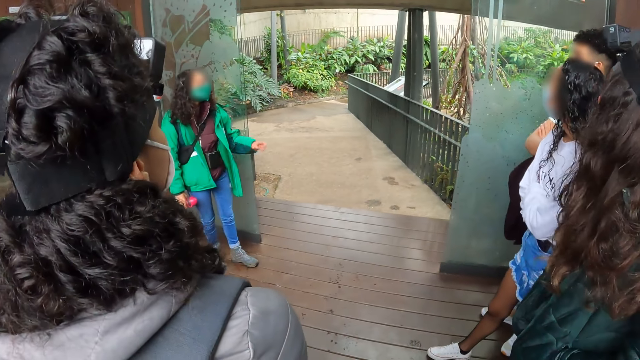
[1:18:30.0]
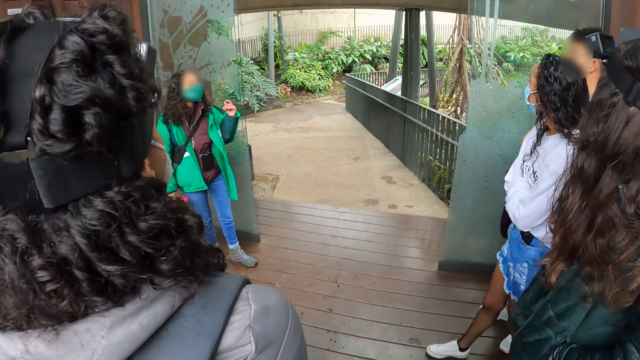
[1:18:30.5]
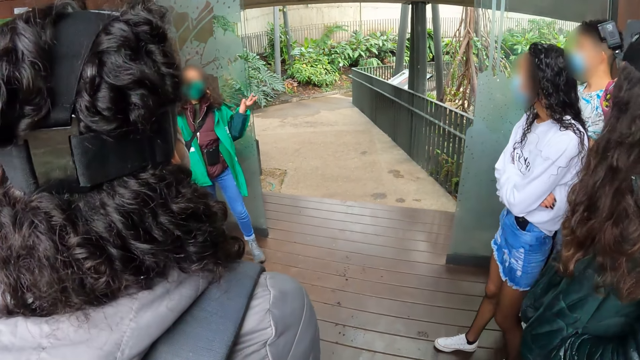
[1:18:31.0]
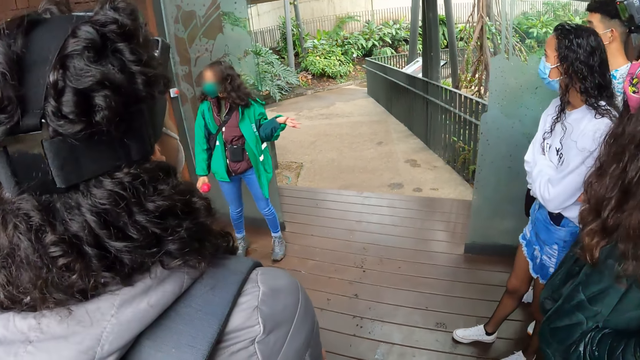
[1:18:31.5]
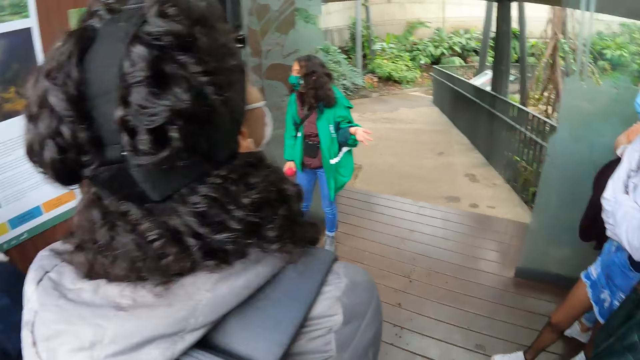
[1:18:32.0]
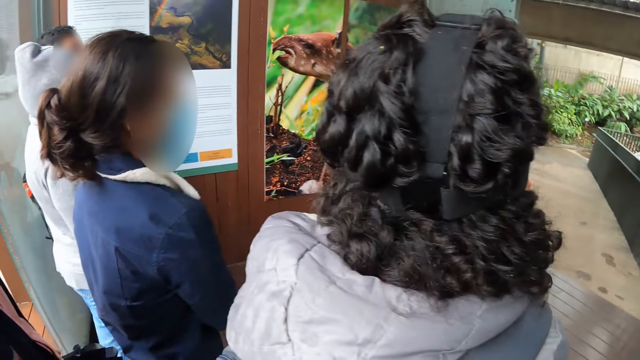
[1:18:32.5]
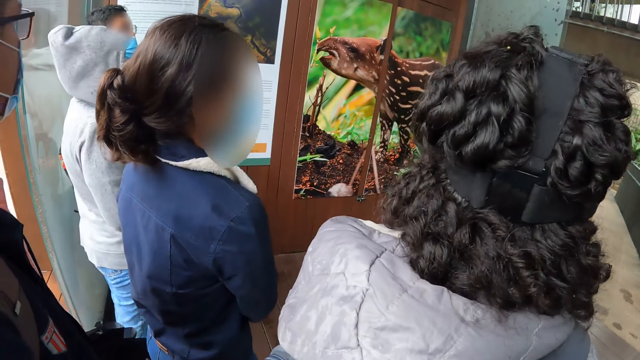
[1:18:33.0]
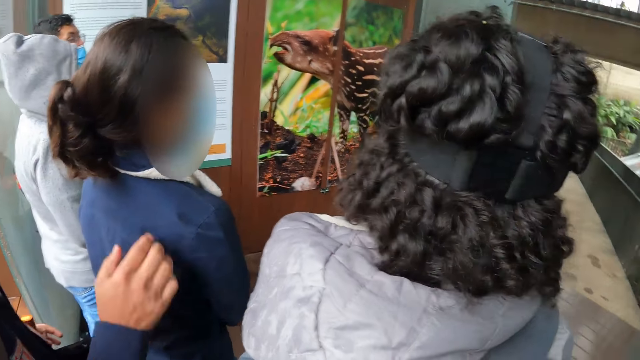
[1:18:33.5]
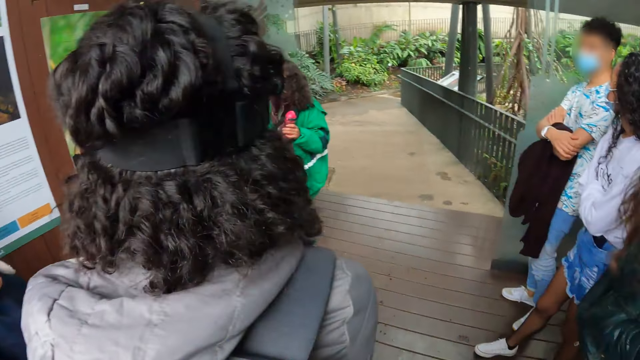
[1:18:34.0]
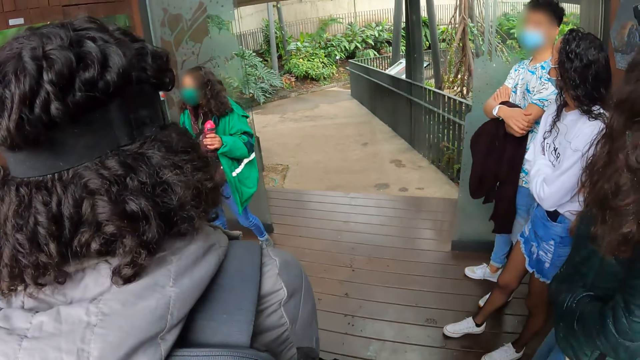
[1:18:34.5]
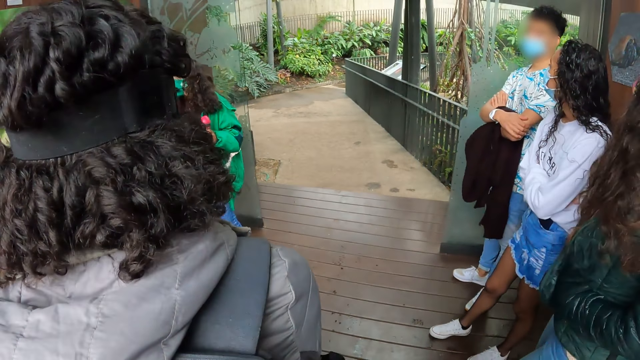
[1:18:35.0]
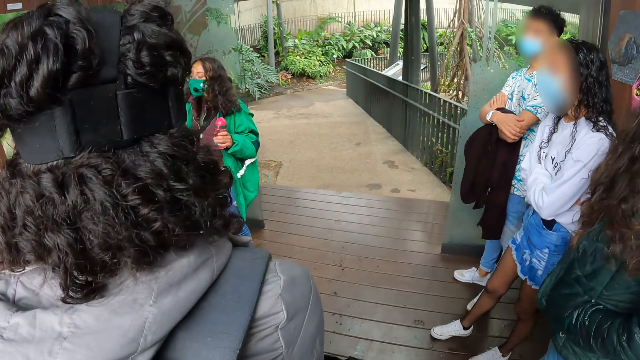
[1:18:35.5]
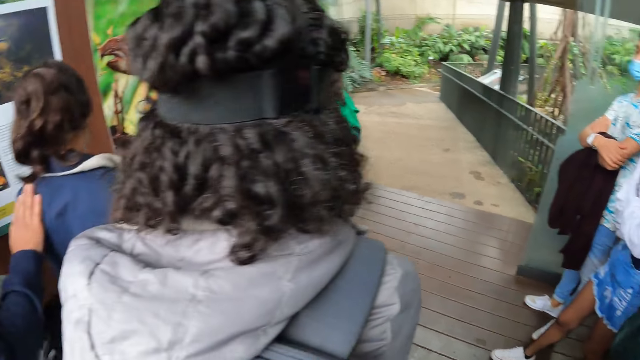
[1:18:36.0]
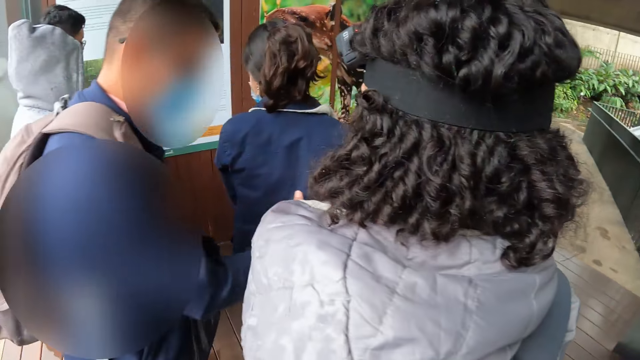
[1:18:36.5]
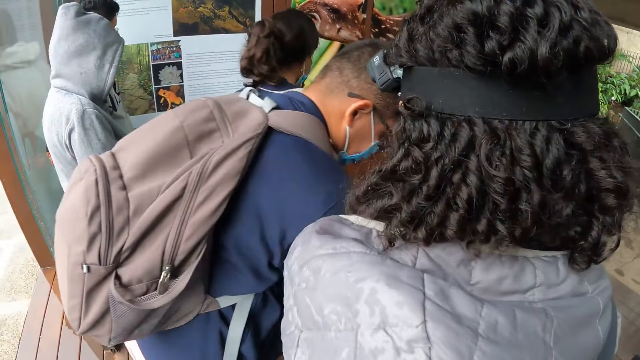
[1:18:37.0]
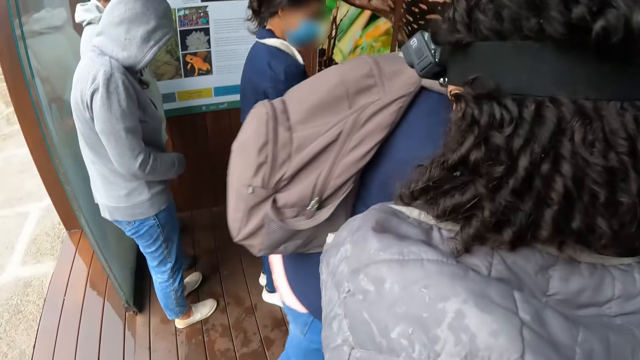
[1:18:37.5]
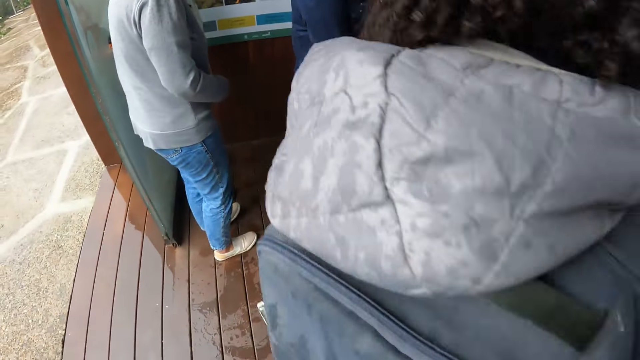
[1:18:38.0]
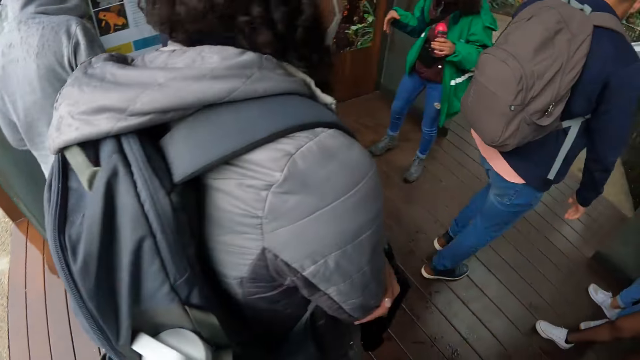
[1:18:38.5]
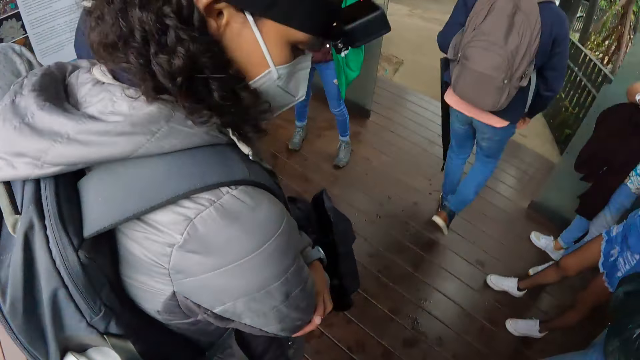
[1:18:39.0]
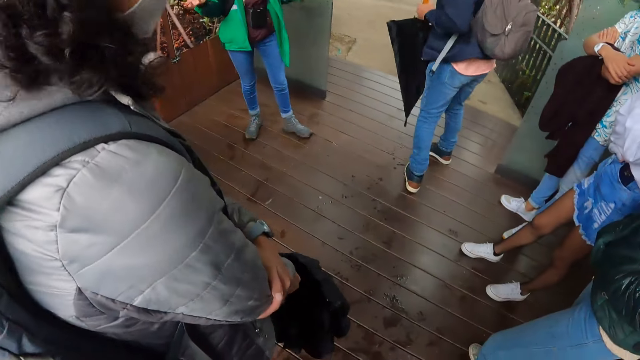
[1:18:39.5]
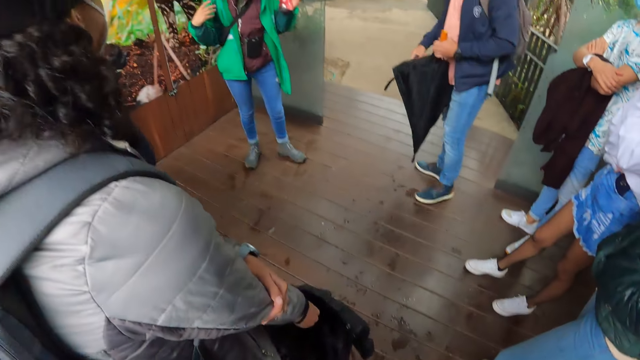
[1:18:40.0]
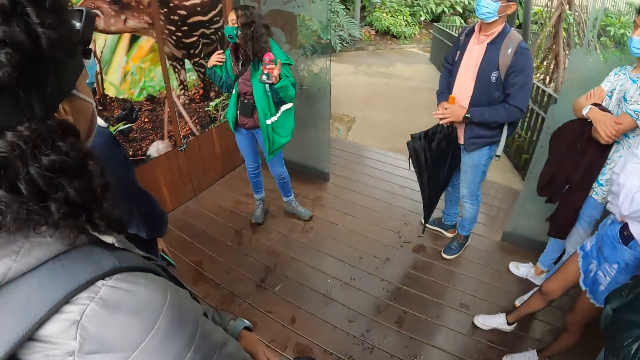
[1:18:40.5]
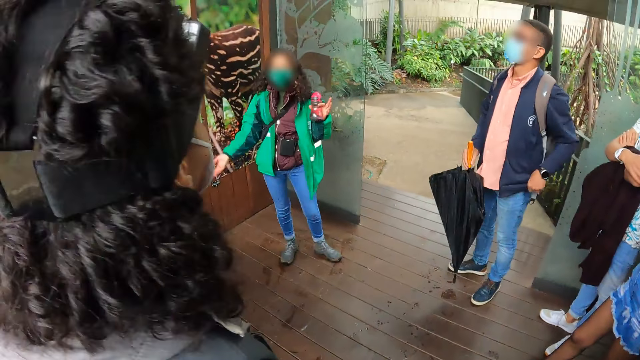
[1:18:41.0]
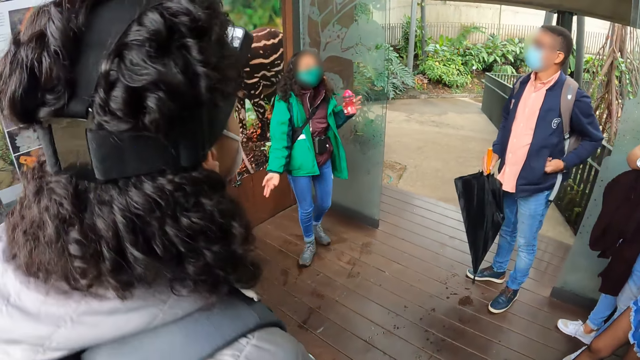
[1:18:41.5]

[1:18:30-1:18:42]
The woman speaks to the camera wearer, another woman and the group of people. The first woman holds the bottle in her left hand.

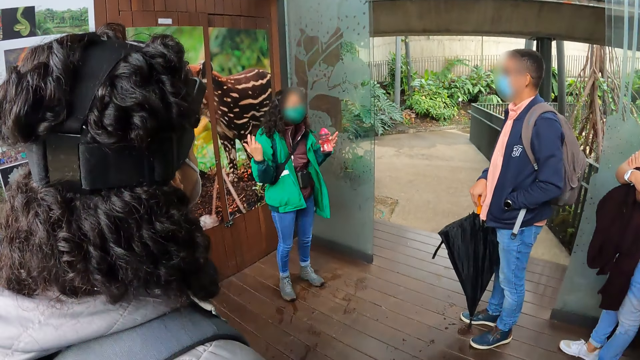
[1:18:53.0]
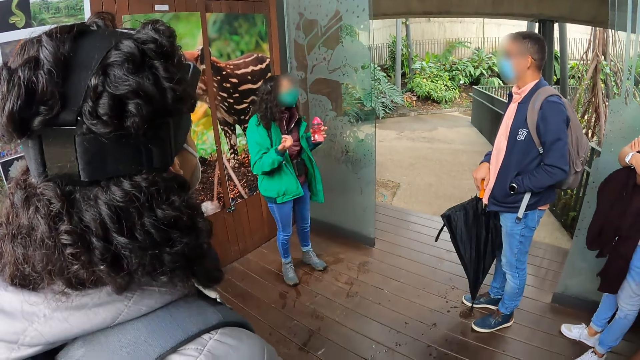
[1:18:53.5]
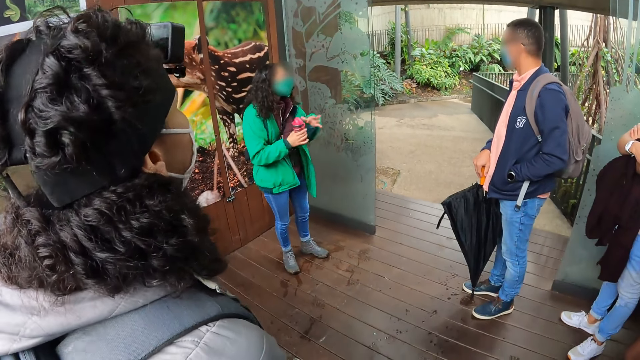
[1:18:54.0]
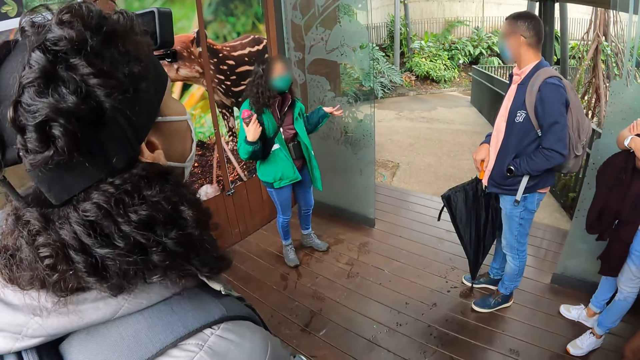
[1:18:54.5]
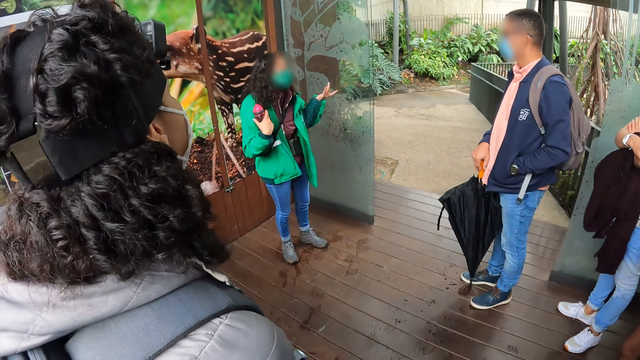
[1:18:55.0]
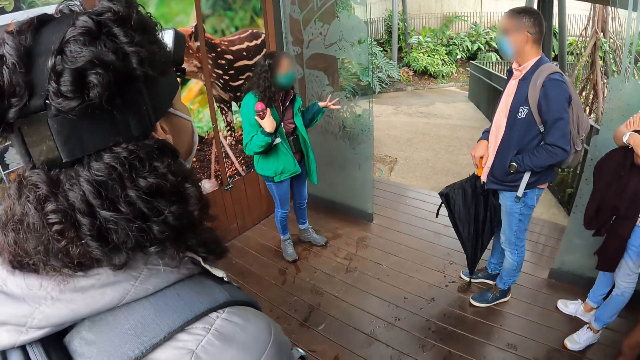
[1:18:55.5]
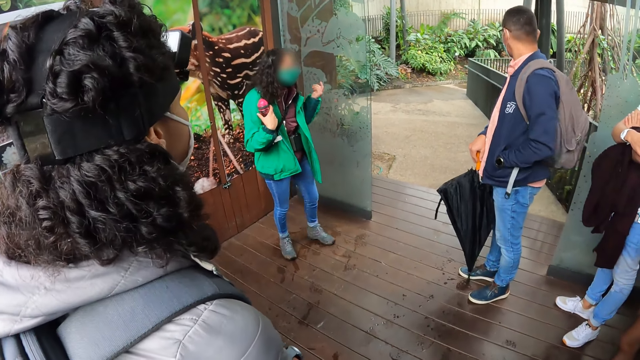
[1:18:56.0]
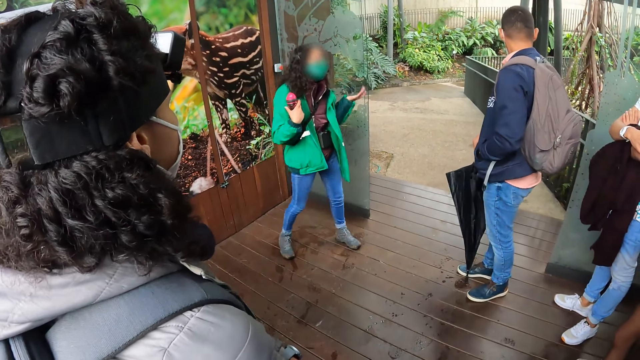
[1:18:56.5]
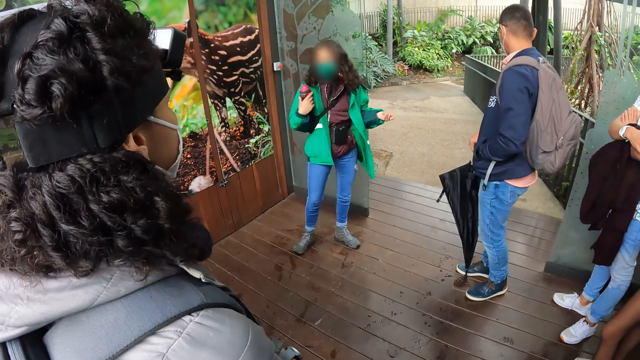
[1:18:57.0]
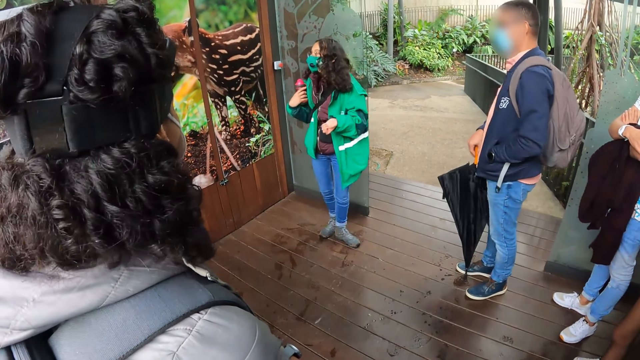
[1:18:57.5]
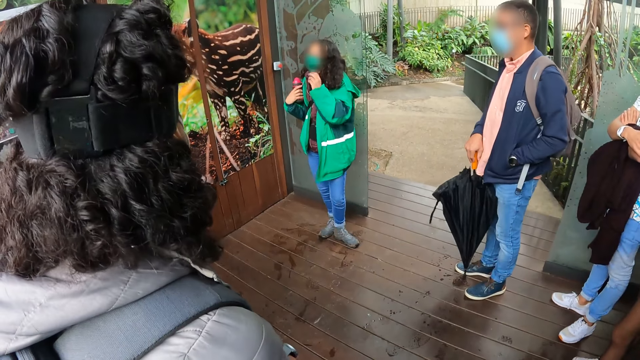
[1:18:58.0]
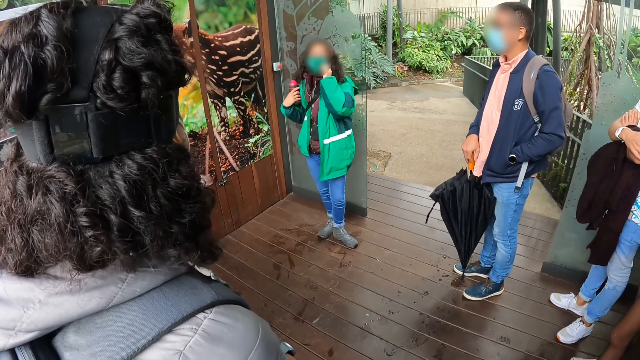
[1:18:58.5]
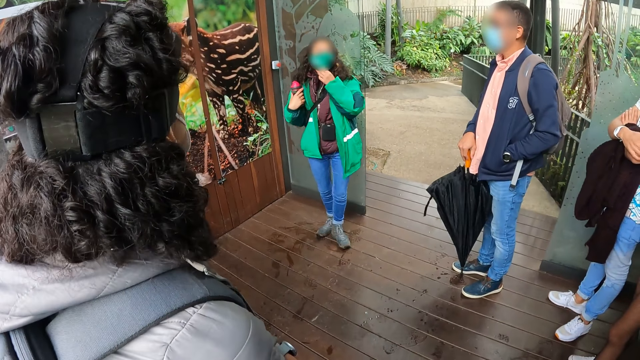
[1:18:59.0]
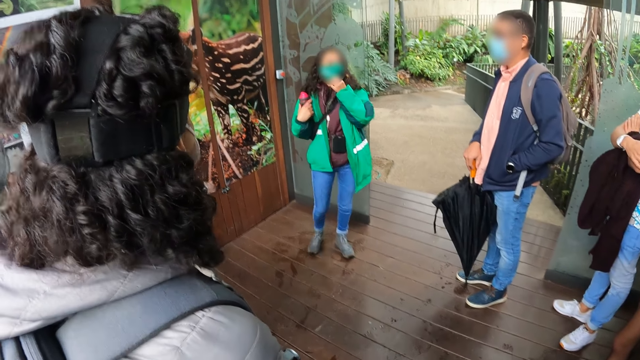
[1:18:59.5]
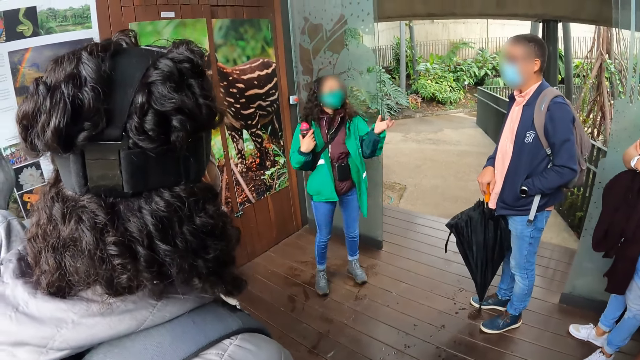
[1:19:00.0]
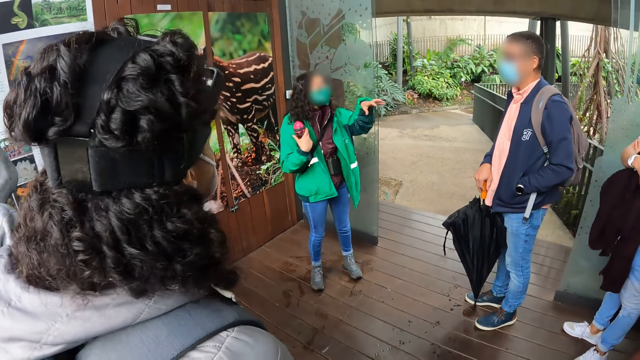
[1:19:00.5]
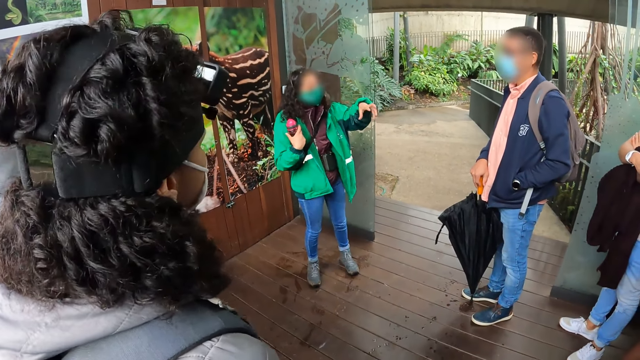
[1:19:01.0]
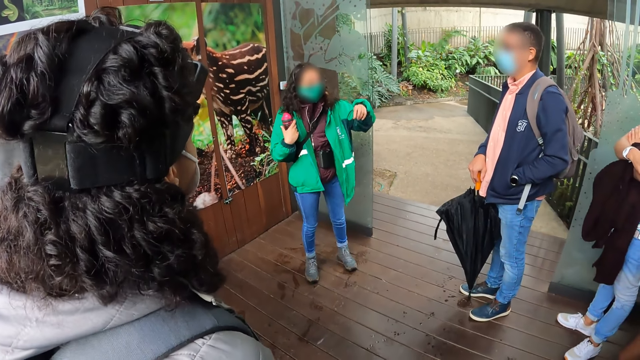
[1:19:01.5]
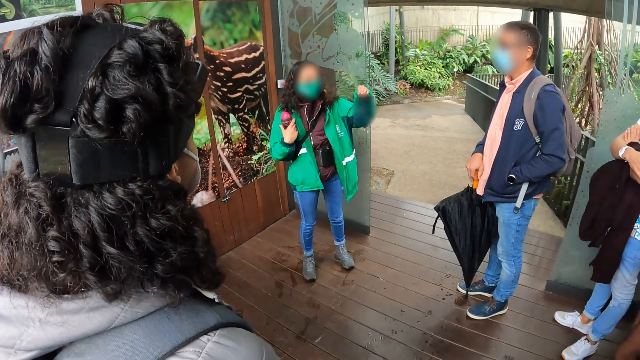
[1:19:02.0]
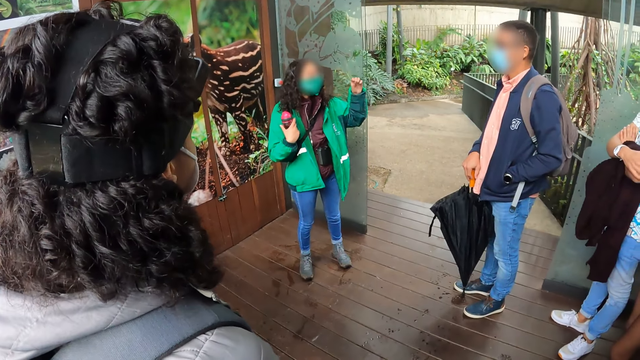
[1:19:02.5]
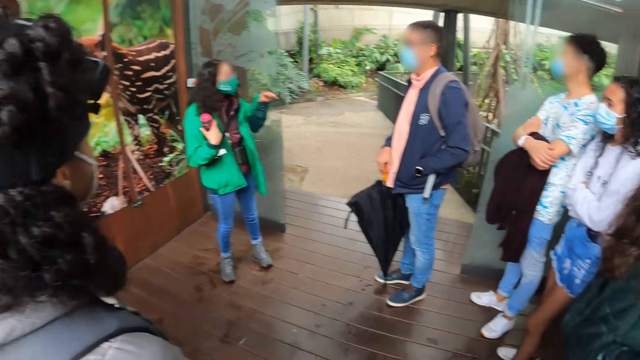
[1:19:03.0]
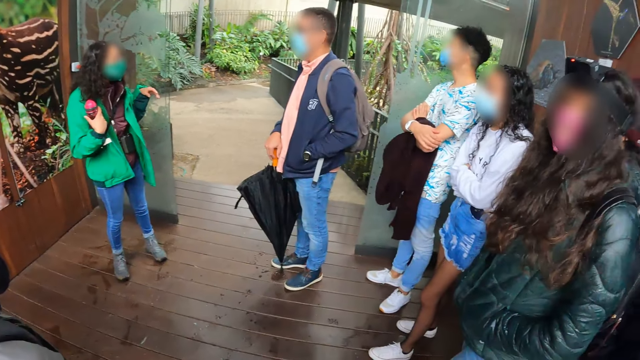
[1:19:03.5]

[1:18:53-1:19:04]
The woman passes the bottle in her left hand to her right hand. The woman adjusts her nose mask with her left hand.
